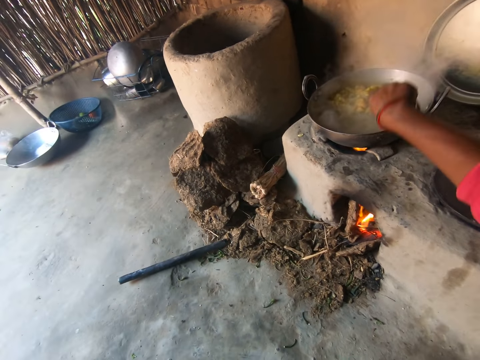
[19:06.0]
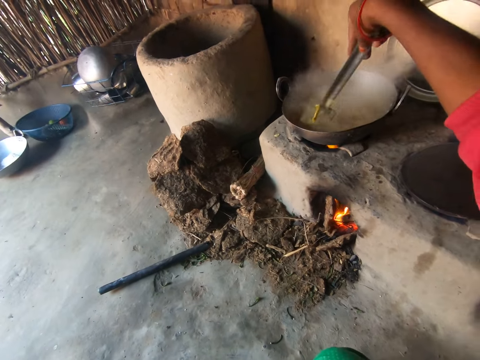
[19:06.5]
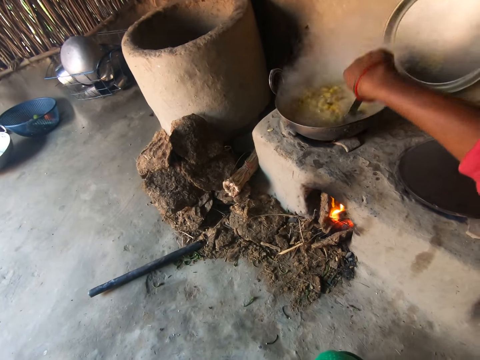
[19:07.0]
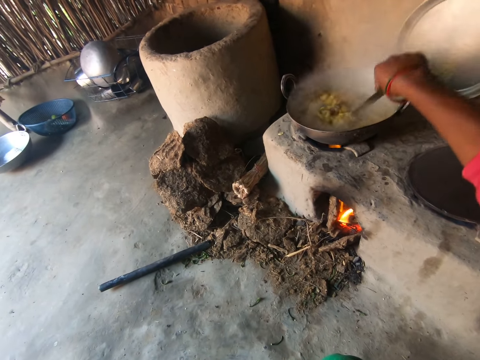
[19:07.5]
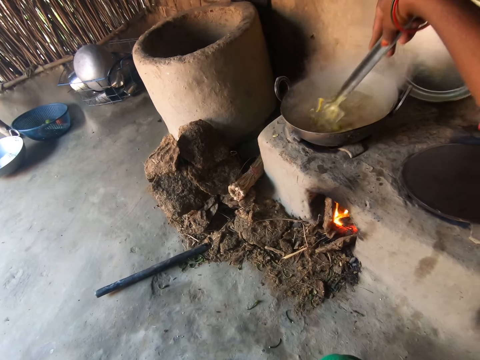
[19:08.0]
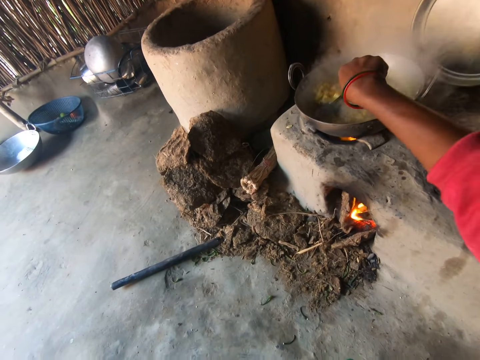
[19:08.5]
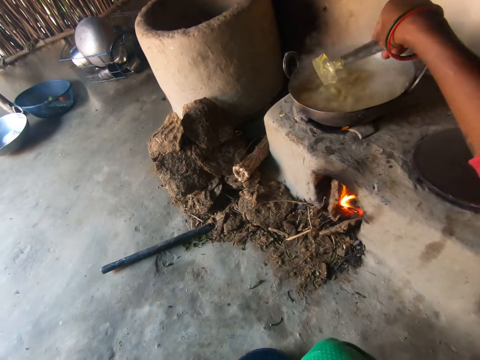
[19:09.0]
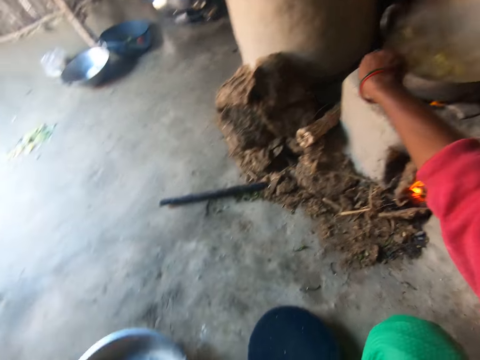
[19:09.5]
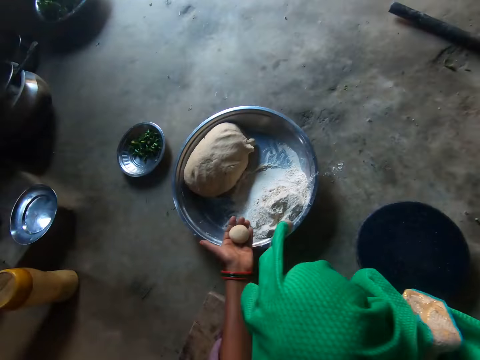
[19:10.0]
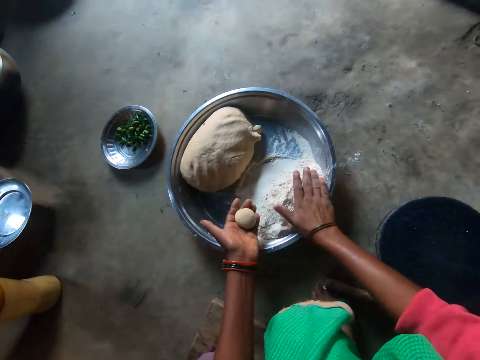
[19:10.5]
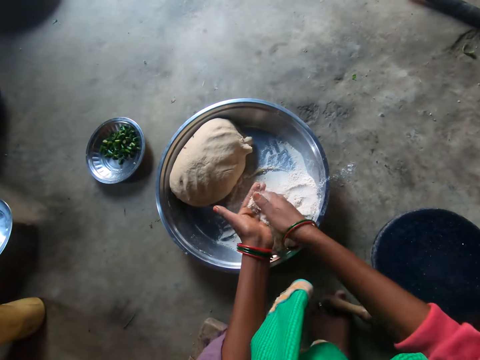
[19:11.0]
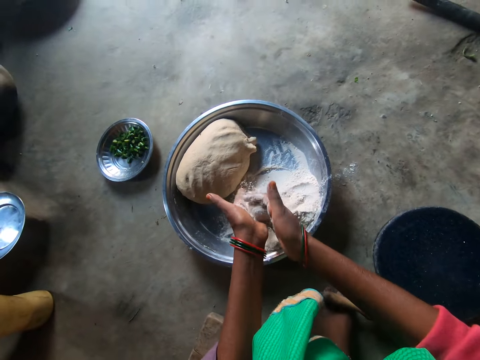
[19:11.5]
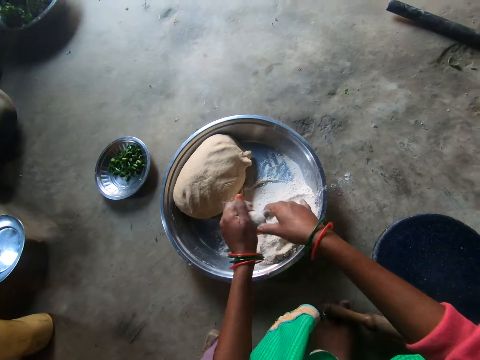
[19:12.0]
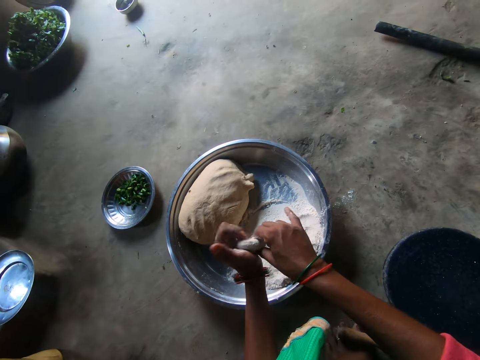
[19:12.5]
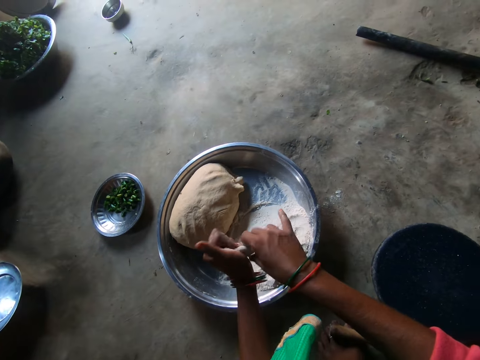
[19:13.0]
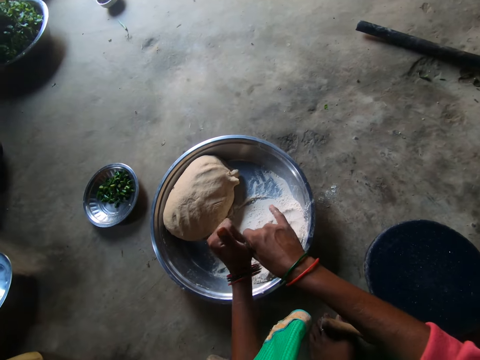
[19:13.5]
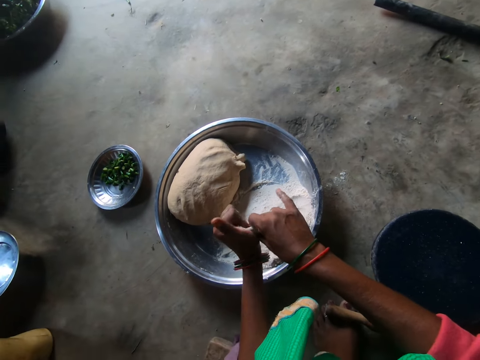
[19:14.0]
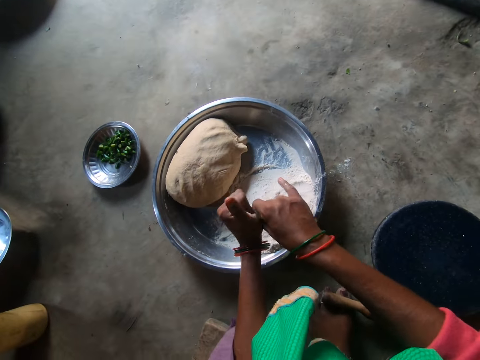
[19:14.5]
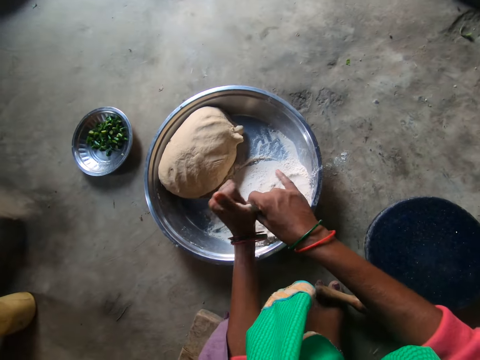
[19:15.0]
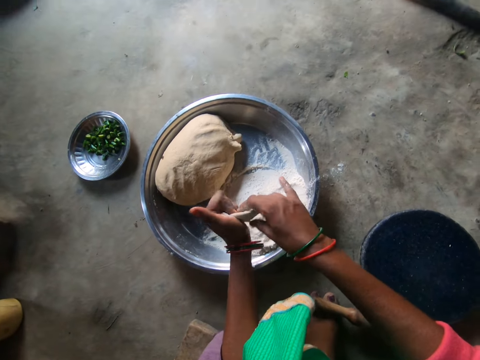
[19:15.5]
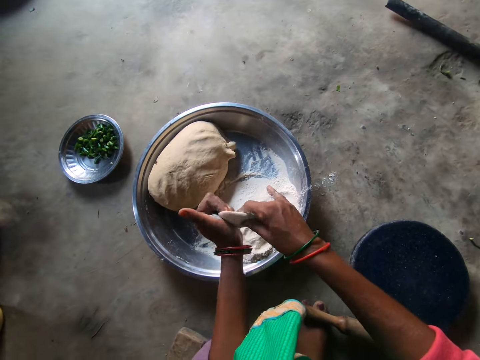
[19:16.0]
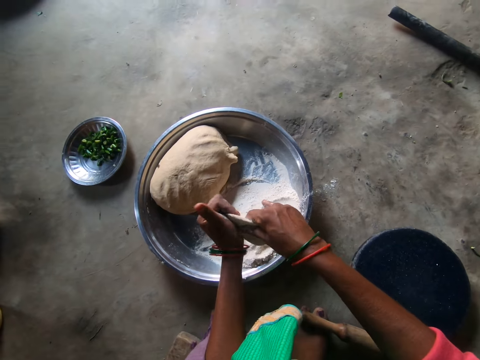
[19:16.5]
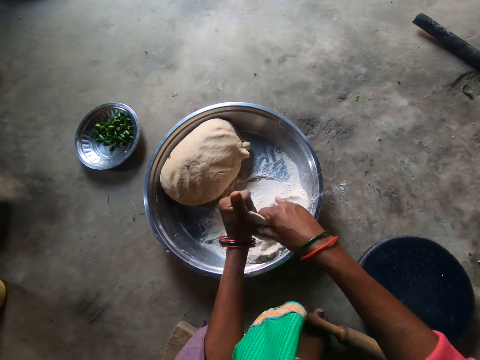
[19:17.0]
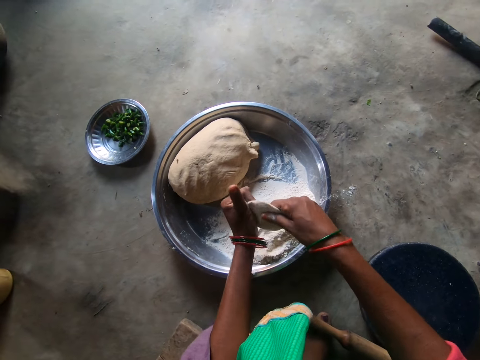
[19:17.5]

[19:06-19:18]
The camera wearer mixes soup with a spatula. She mixes the soup with the spatula again. She puts the spatula on a pan. She takes flour on the first tray with her right hand. She pours the flour in her right hand on the dough in her left hand. She flattens the dough with both hands. She mixes the dough with the flour. She kneads the dough.

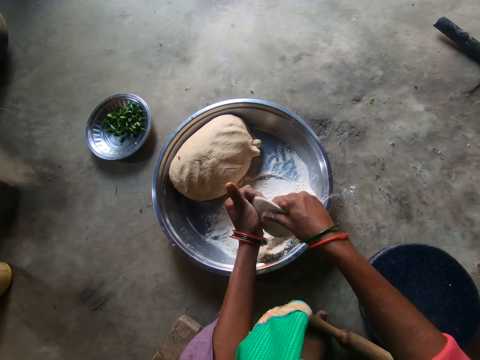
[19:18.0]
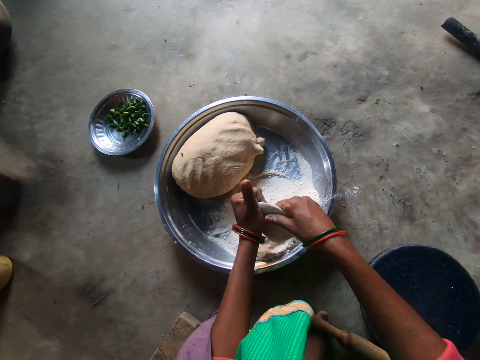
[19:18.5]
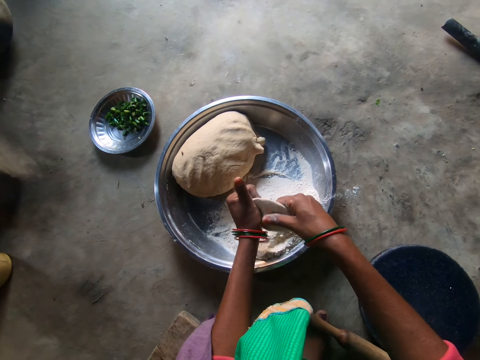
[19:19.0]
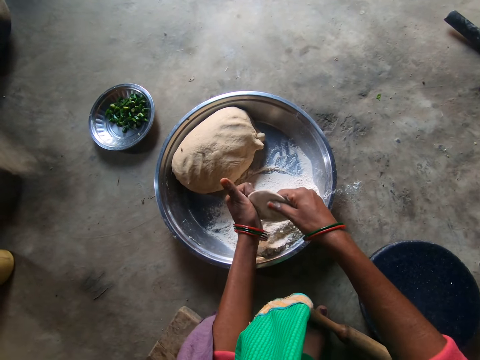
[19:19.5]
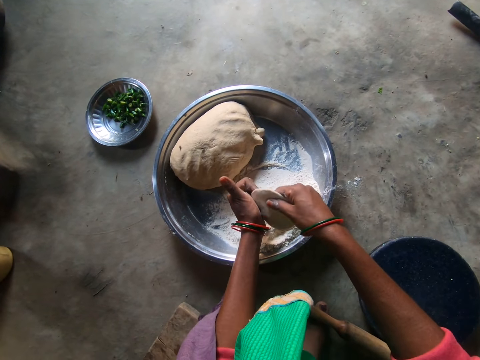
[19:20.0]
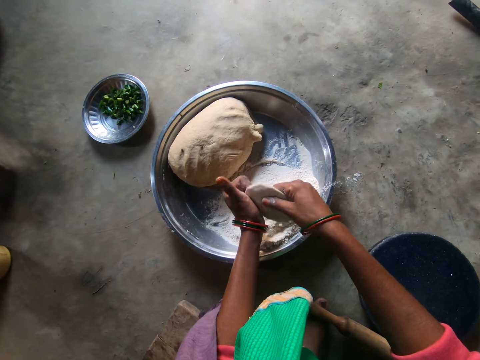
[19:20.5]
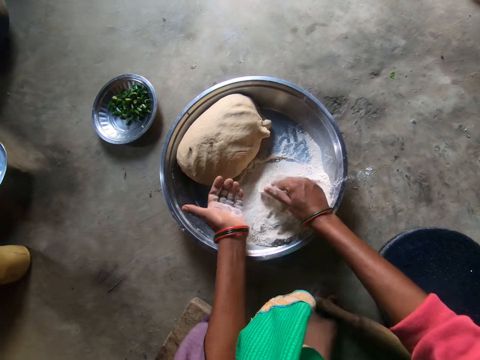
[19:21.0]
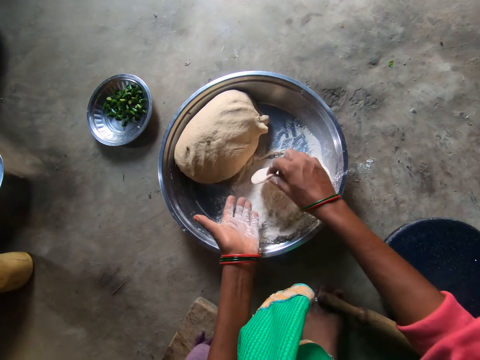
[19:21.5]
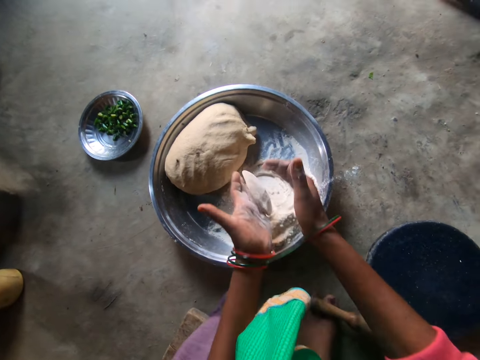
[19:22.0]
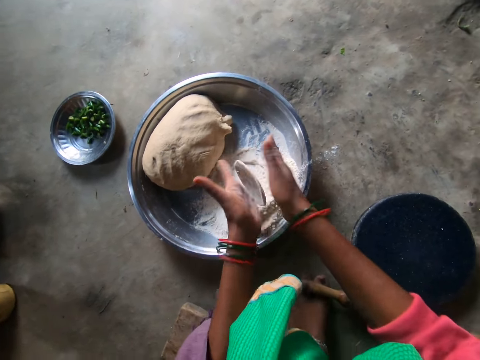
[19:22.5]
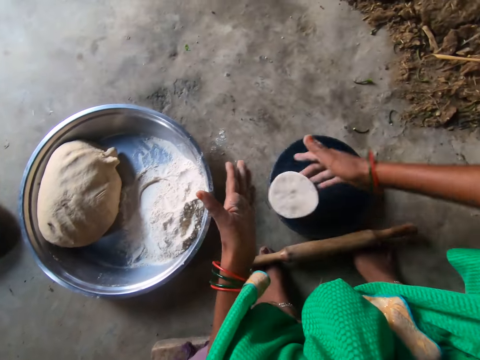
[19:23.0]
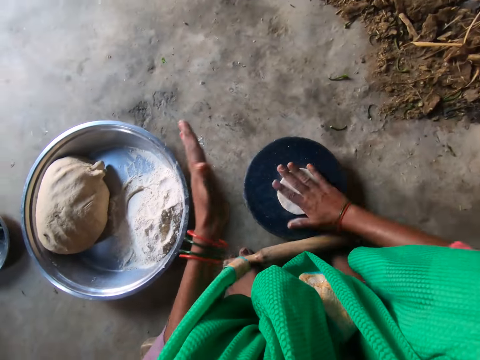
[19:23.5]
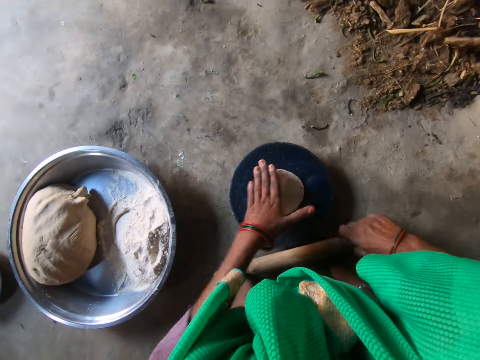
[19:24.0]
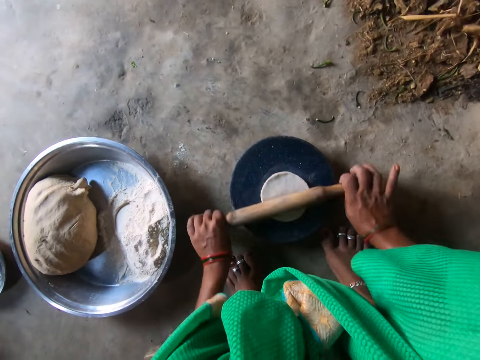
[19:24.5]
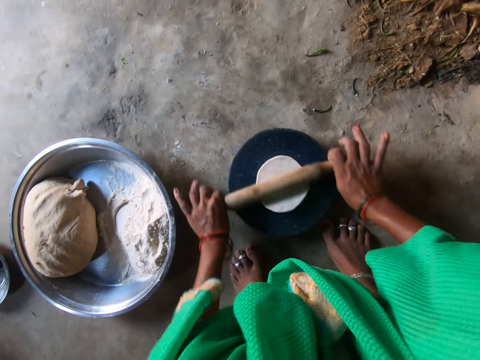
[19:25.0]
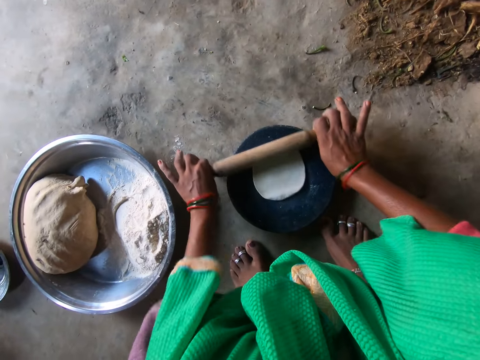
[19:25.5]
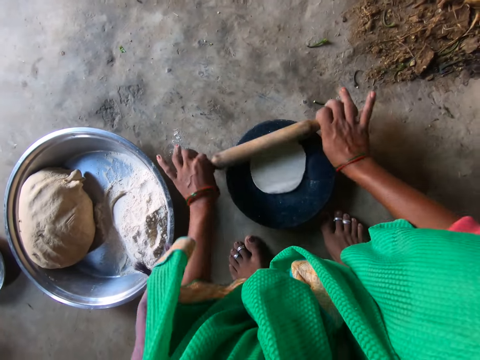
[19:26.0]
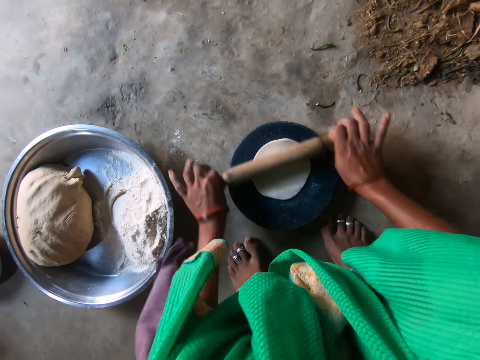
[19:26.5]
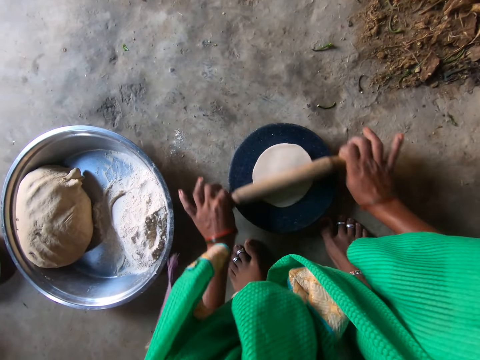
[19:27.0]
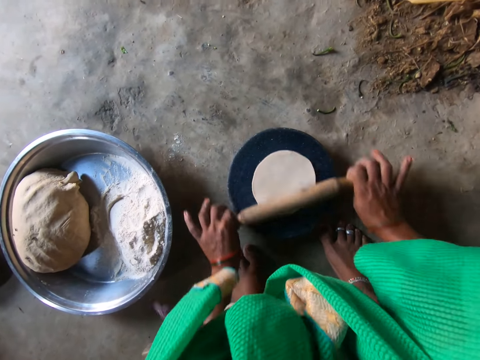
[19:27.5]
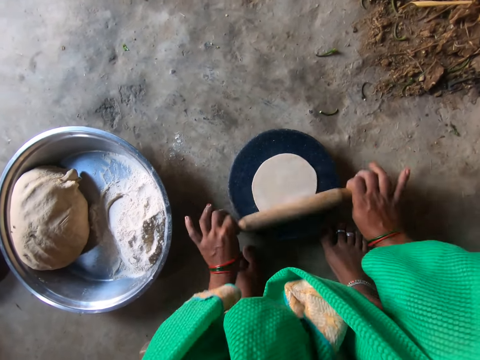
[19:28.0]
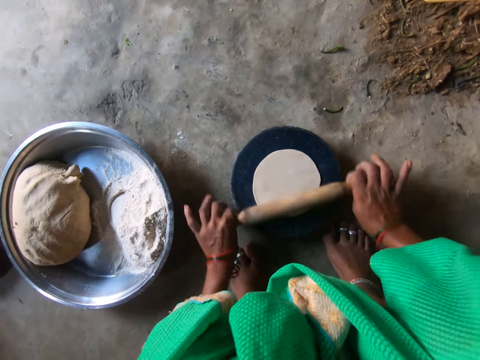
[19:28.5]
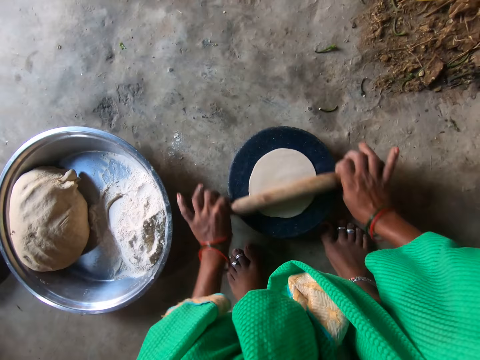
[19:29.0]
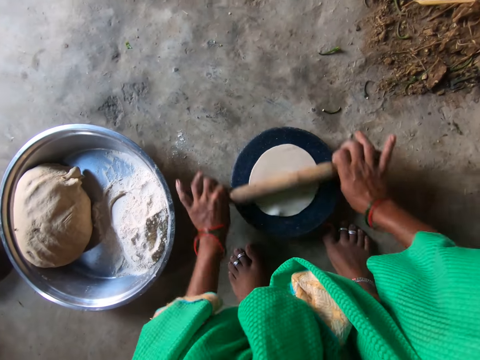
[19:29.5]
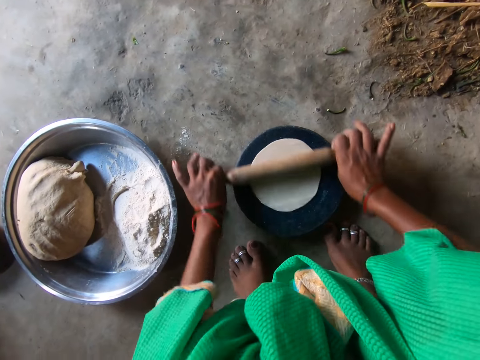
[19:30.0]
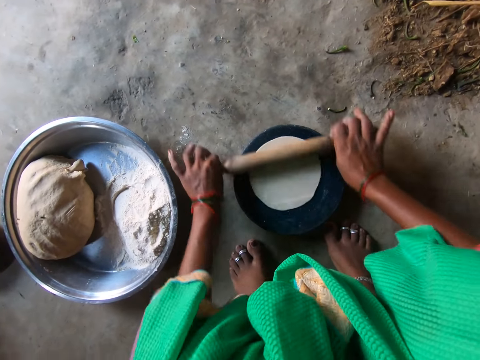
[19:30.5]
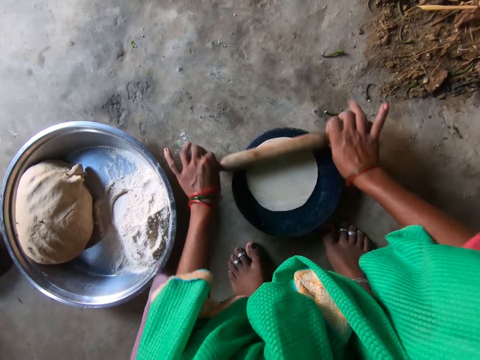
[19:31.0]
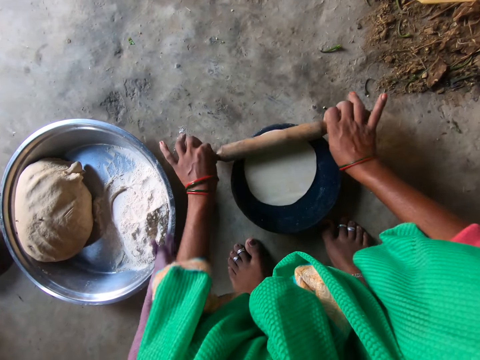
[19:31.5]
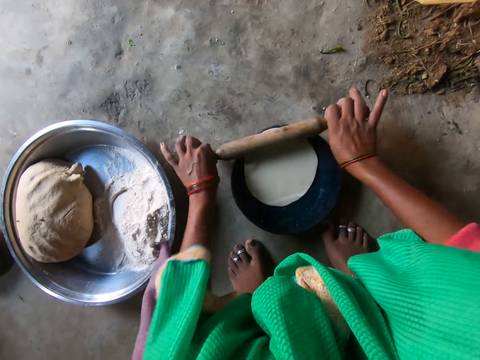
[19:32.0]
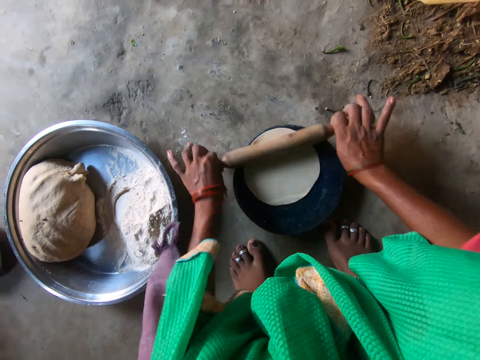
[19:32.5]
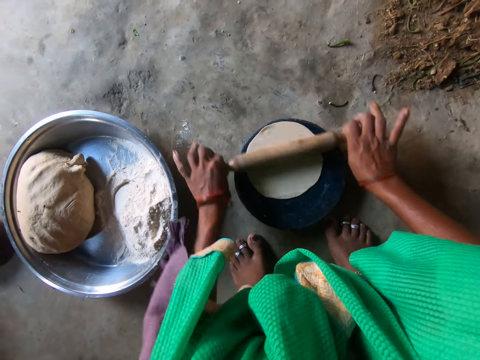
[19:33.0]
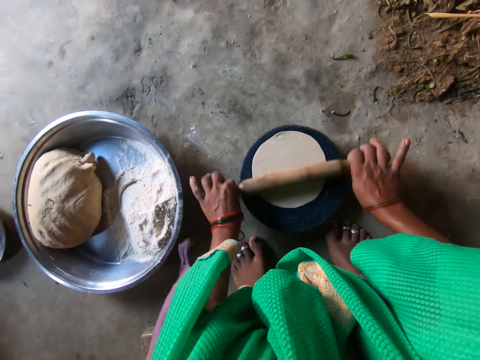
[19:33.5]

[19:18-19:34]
The camera wearer mixes dough with flour. She kneads the dough. She drops the dough on the flat board. She hits the dough. She grabs the rolling pin with her right hand. She rolls the dough on the flat board with the rolling pin.
